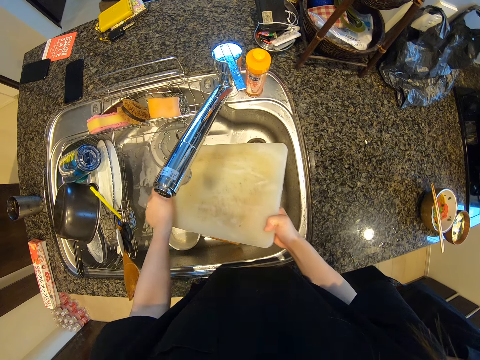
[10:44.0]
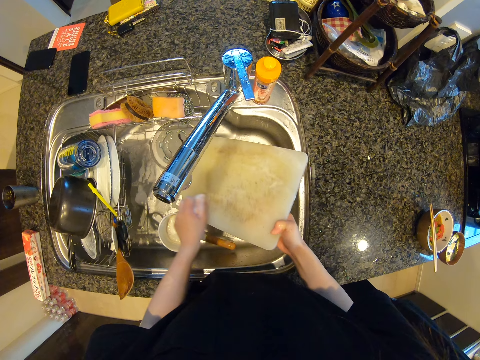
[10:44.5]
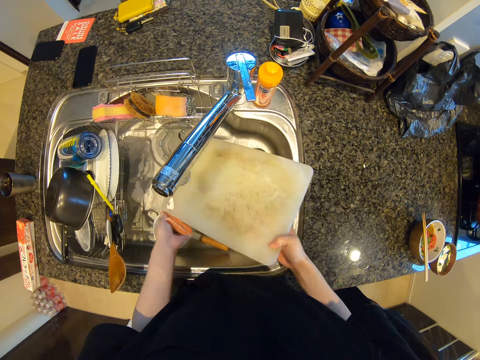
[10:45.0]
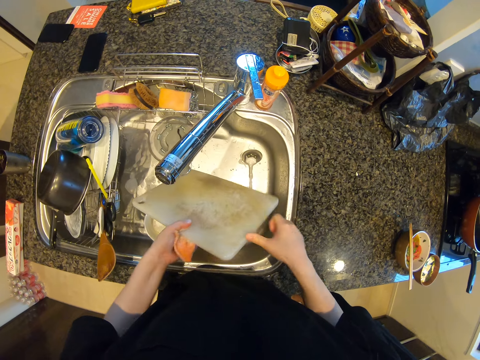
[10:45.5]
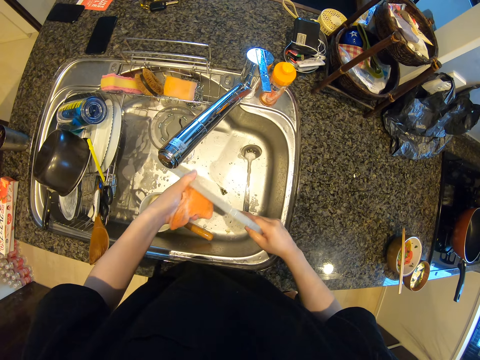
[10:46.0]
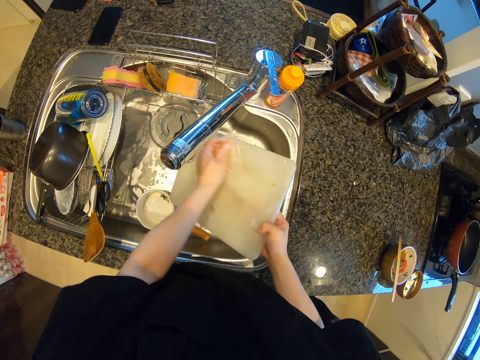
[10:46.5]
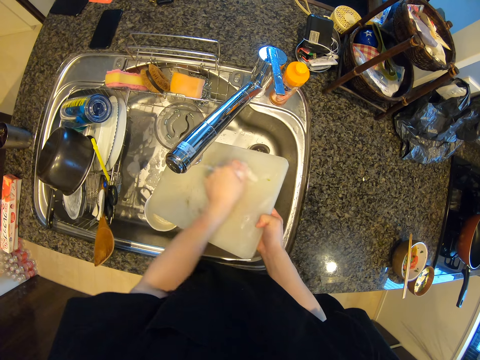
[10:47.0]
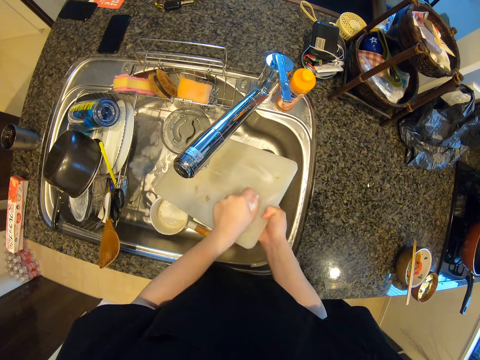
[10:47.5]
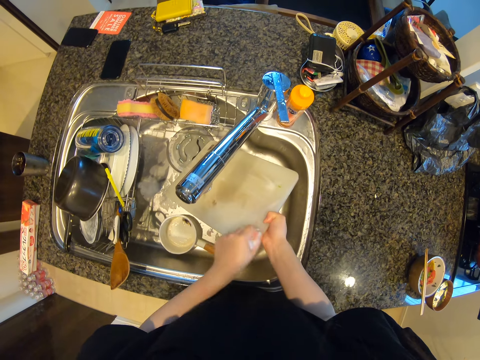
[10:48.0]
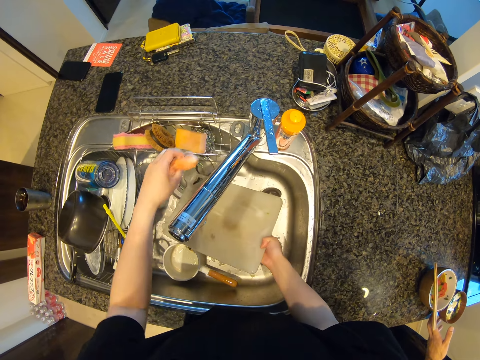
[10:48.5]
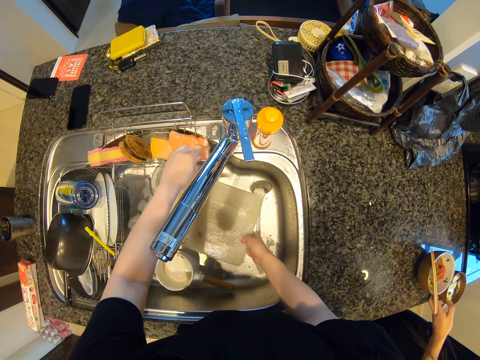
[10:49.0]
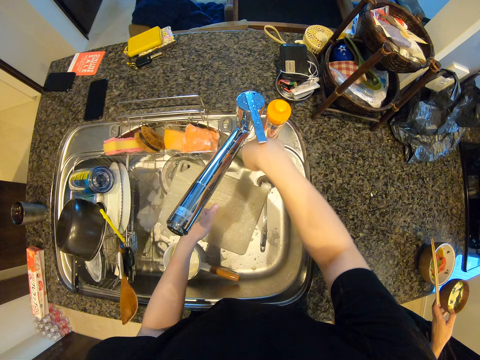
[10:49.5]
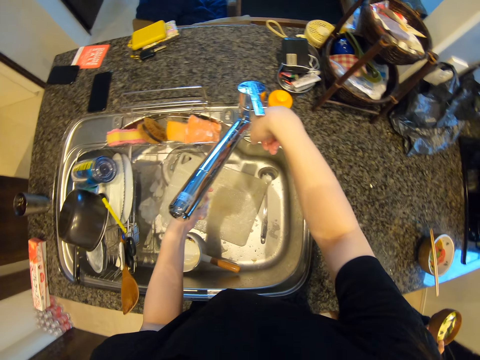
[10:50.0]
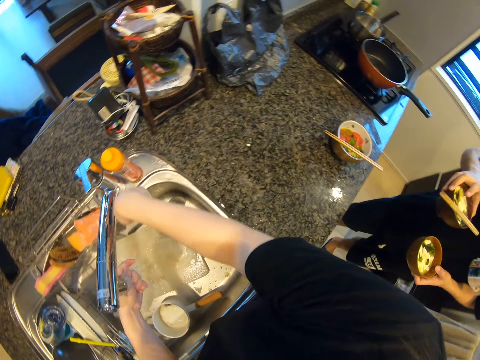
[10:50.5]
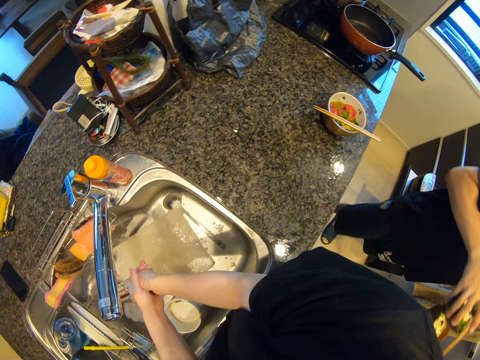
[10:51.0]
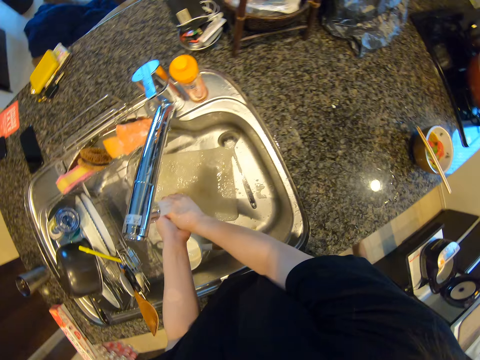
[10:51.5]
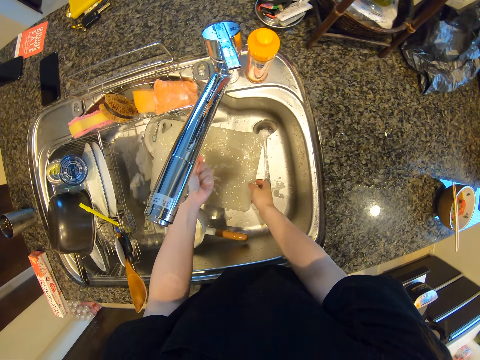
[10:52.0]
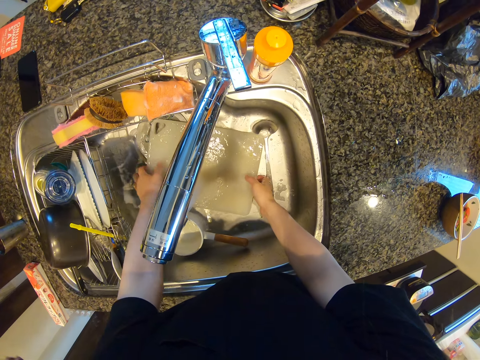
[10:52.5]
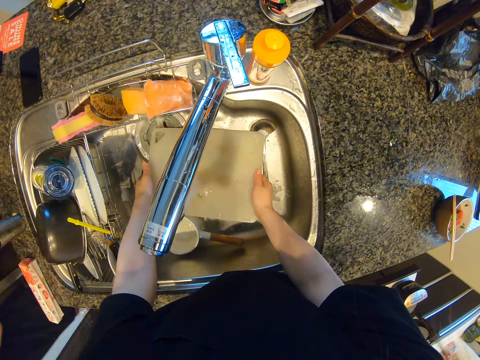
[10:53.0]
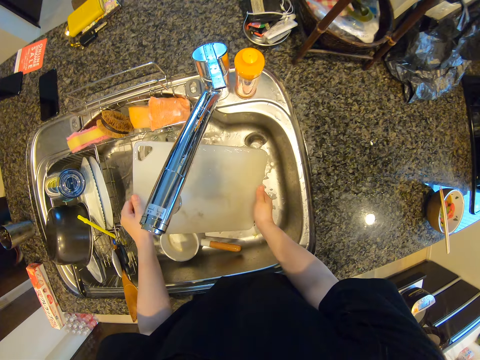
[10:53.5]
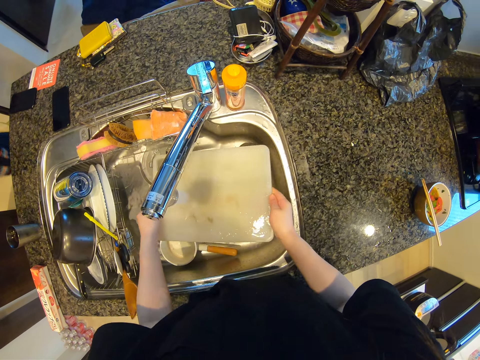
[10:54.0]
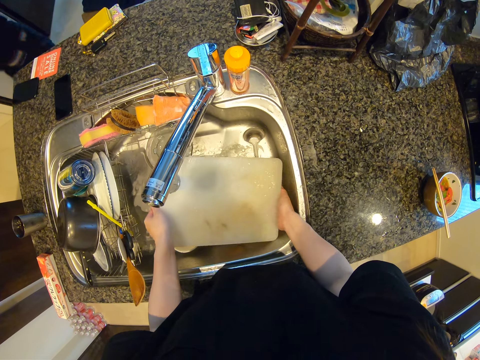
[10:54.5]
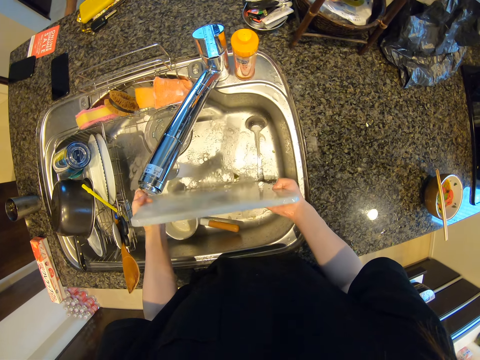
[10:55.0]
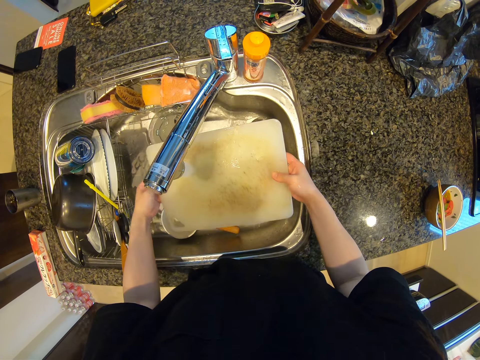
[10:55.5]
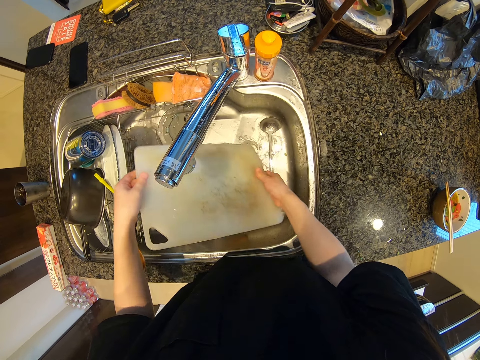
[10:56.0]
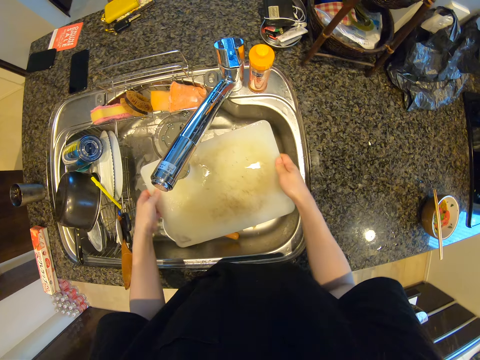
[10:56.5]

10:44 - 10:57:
The camera wearer places the sponge on the sink. They turn on the tap. They wash hands. They pick up the chopping board. They rinse the chopping board.

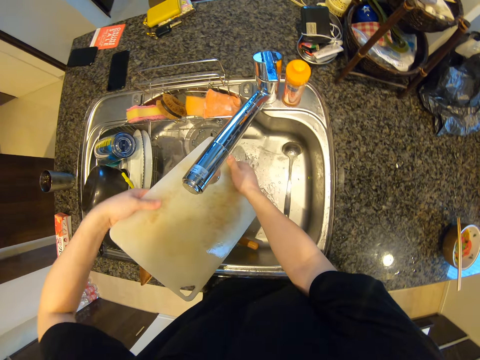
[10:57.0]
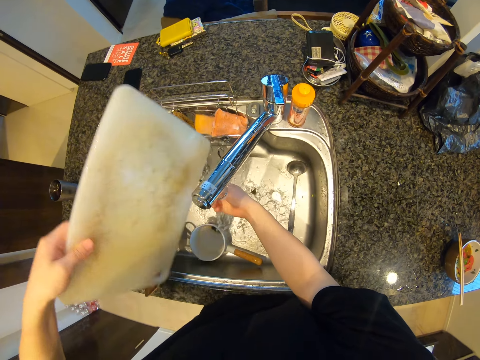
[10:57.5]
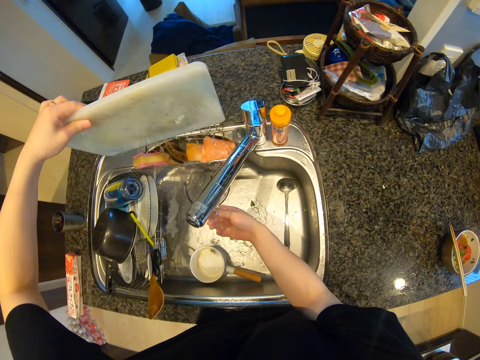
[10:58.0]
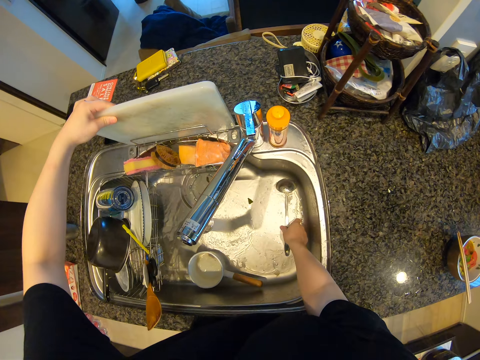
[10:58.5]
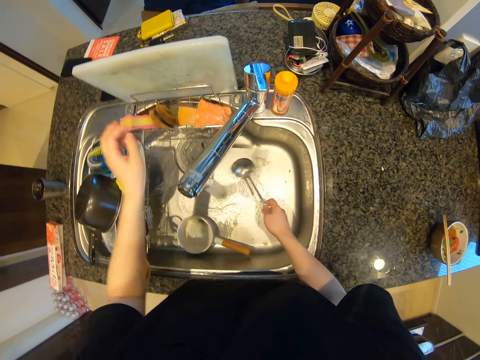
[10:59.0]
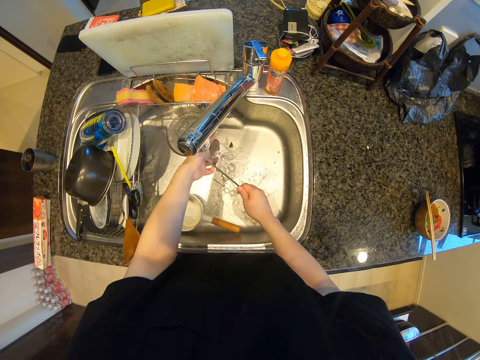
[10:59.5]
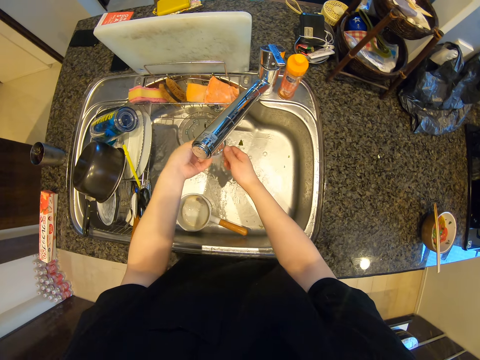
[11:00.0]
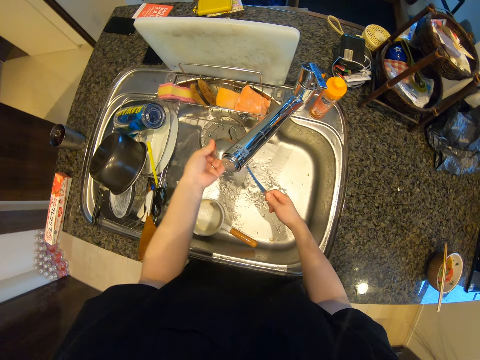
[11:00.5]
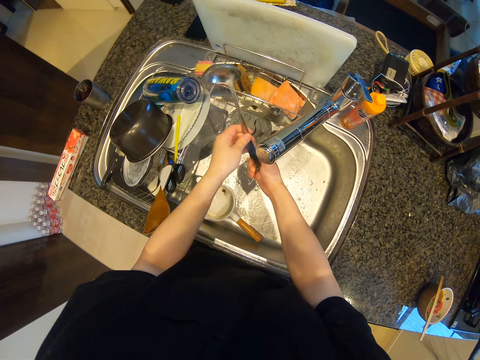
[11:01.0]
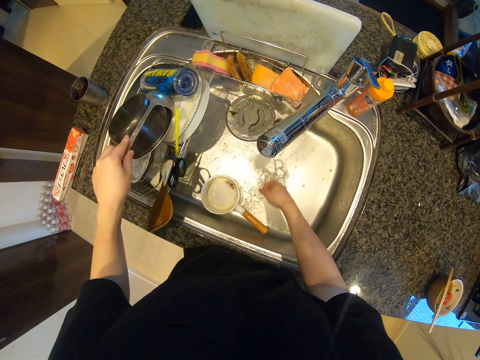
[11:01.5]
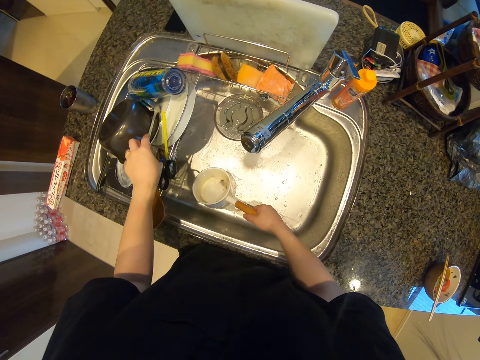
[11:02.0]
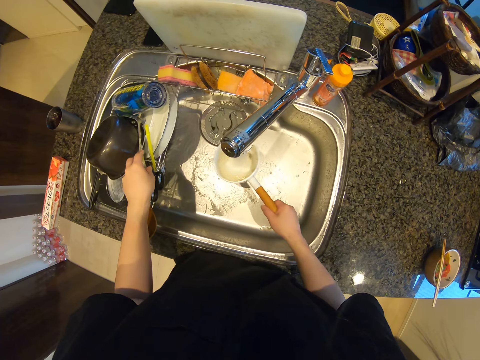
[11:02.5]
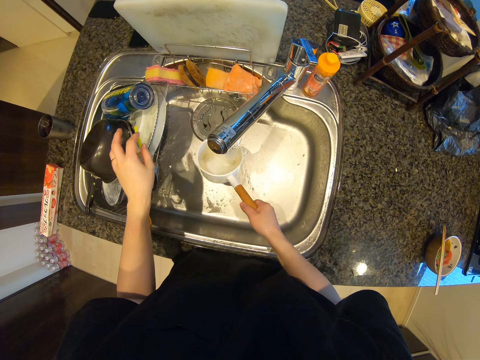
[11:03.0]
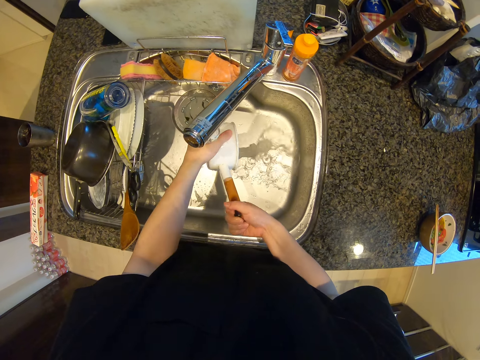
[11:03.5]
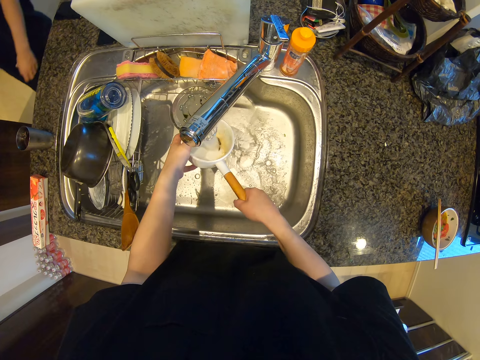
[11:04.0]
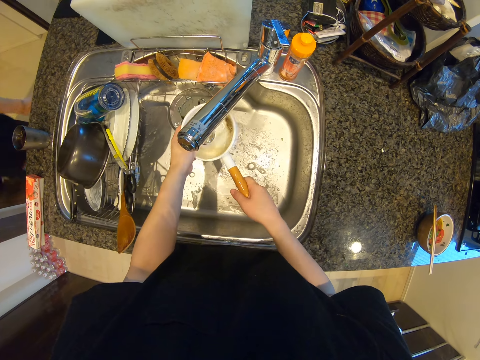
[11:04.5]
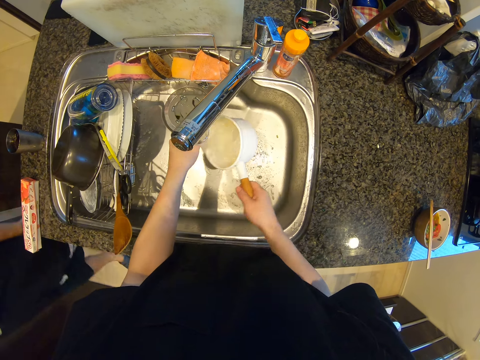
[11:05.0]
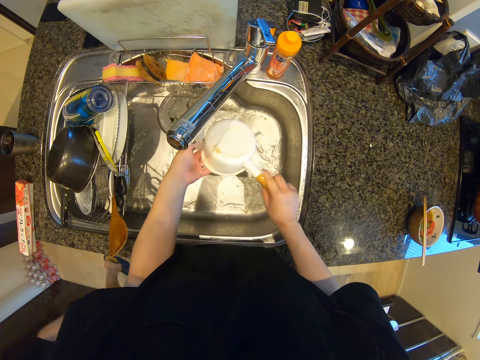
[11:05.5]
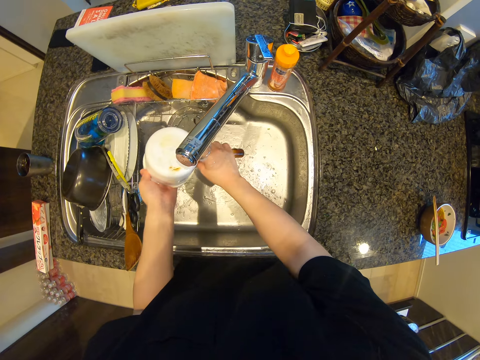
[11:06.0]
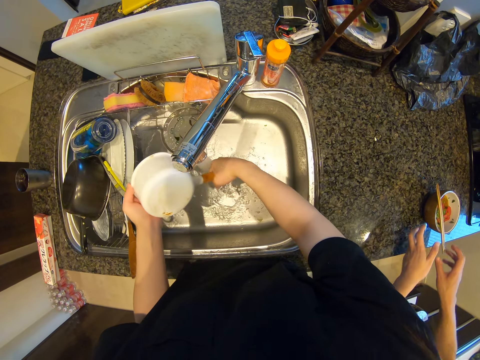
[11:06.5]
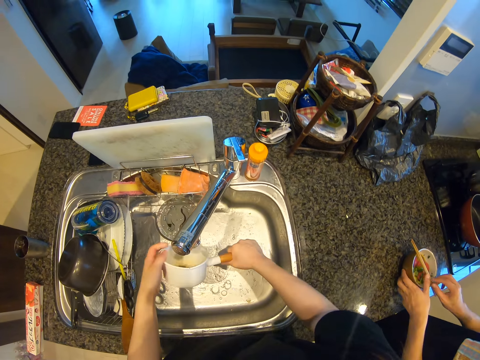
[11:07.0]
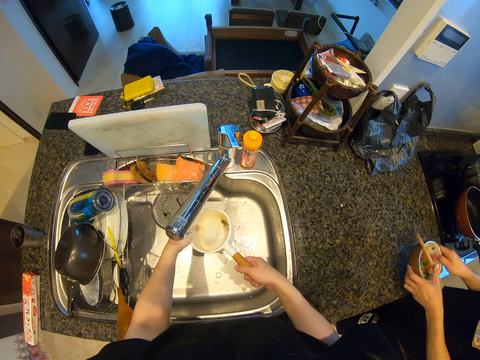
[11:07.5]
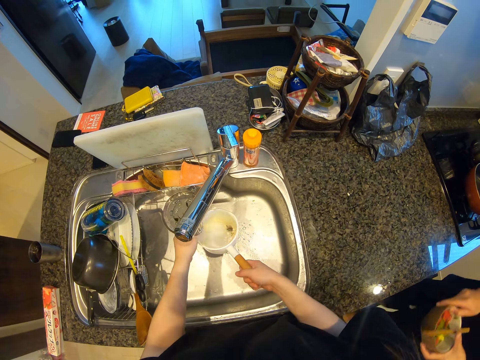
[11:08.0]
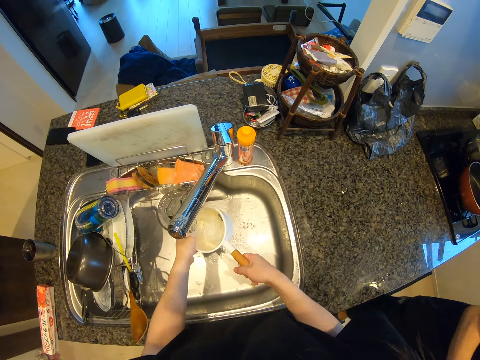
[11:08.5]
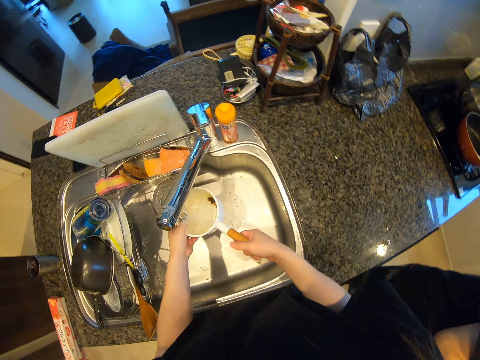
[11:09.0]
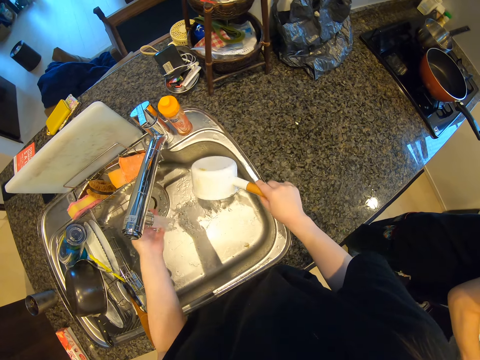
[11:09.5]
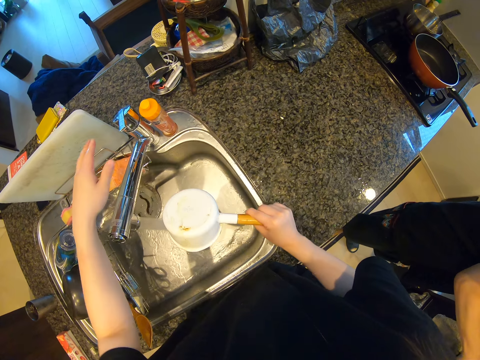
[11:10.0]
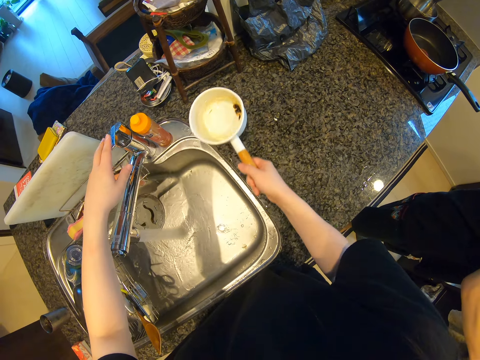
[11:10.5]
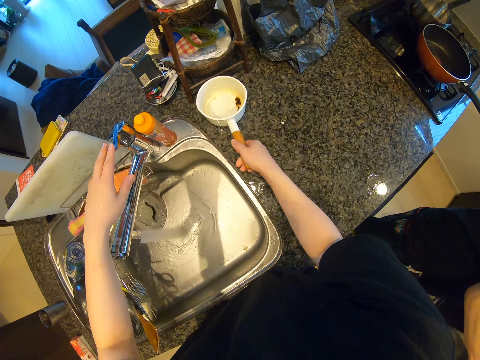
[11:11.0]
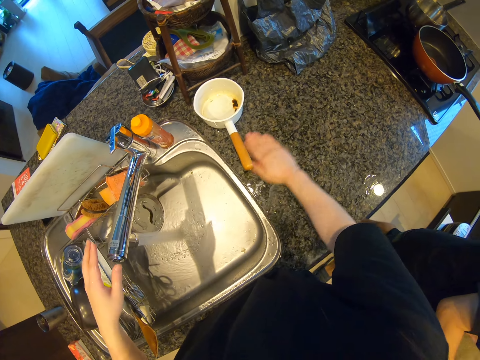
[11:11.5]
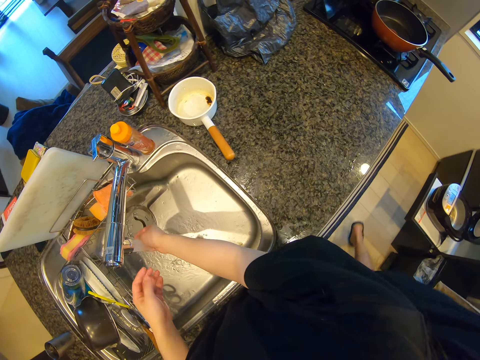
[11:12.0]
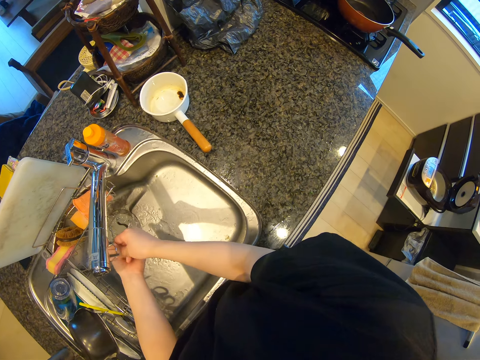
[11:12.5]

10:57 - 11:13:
The camera wearer places the chopping board on the sink. They pick up the serving spoon. They rinse the serving spoon. They place the serving spoon on the utensils. They pick up the cooking pot. They rinse the cooking pot. They place the cooking pot on the kitchen bench.
